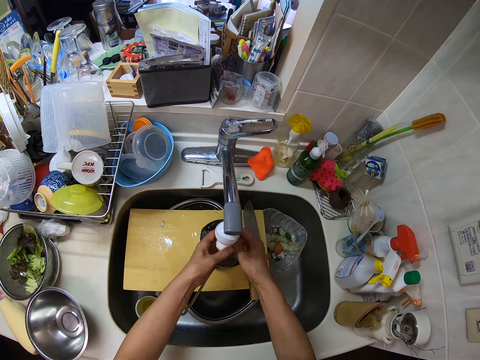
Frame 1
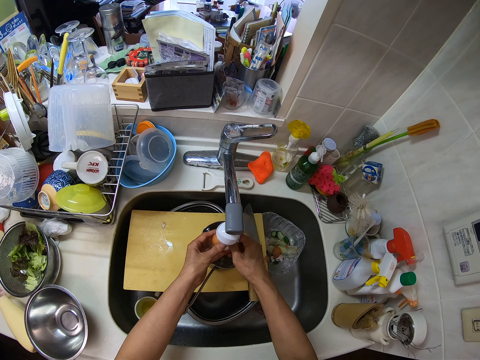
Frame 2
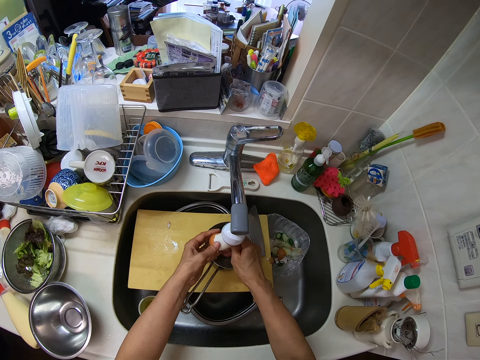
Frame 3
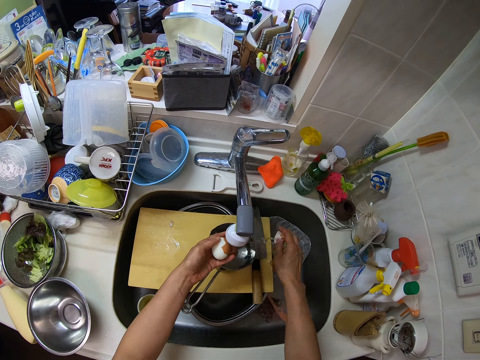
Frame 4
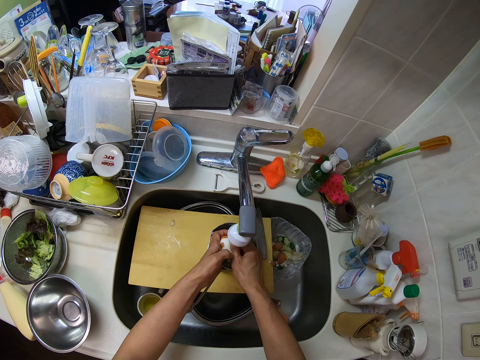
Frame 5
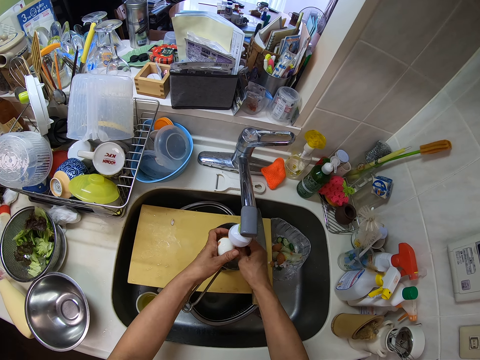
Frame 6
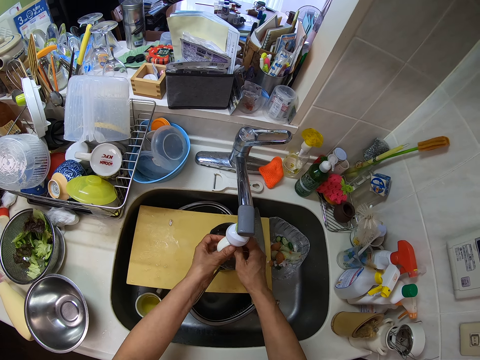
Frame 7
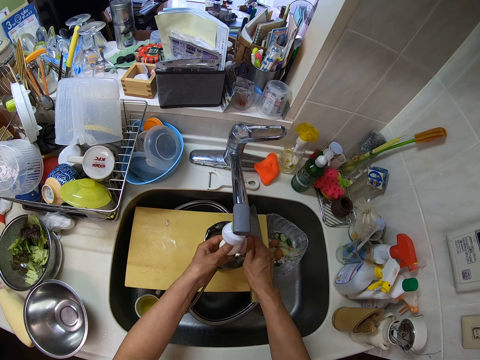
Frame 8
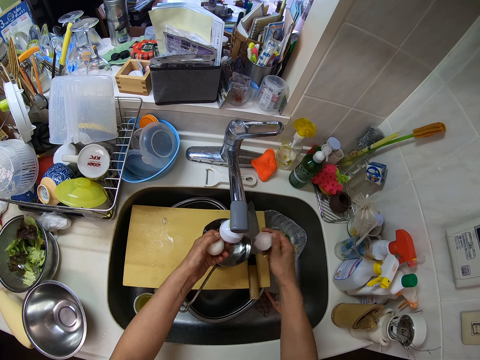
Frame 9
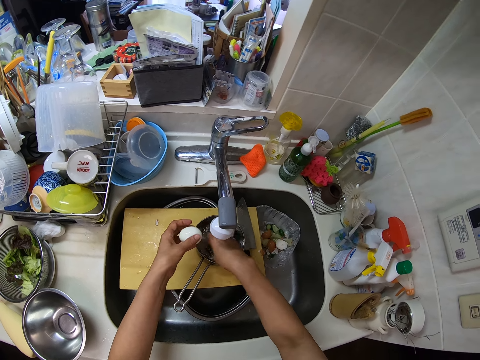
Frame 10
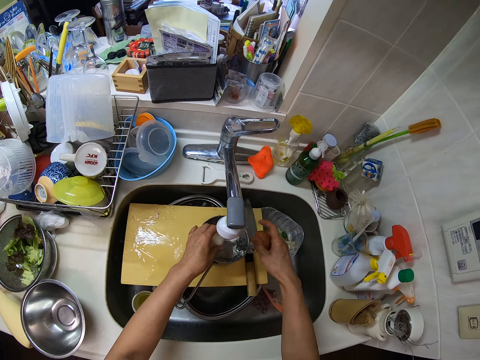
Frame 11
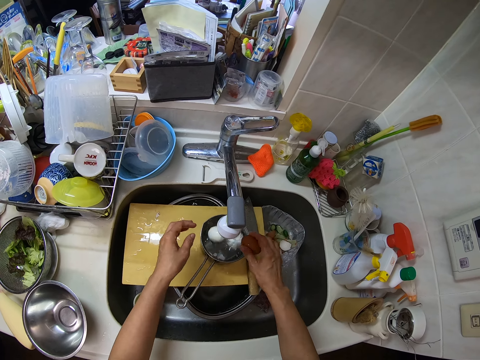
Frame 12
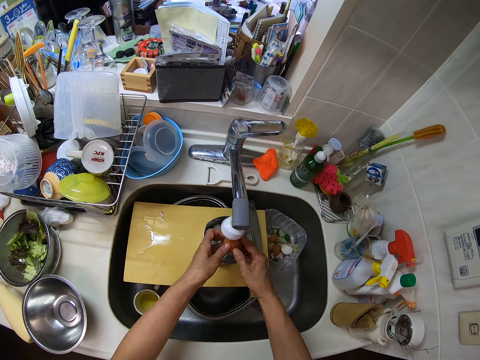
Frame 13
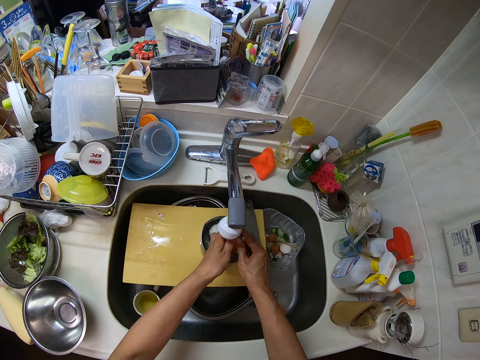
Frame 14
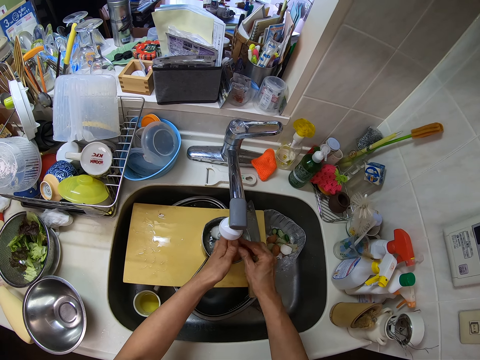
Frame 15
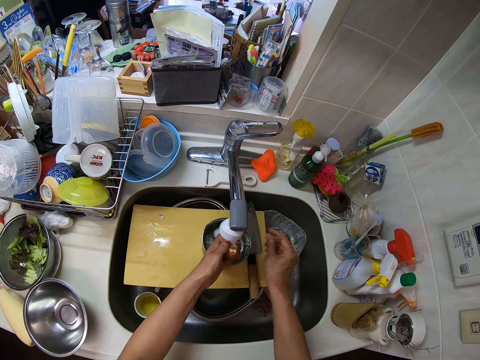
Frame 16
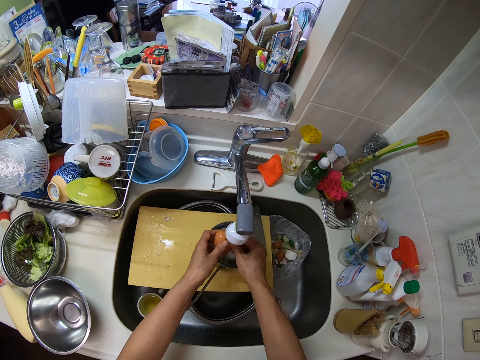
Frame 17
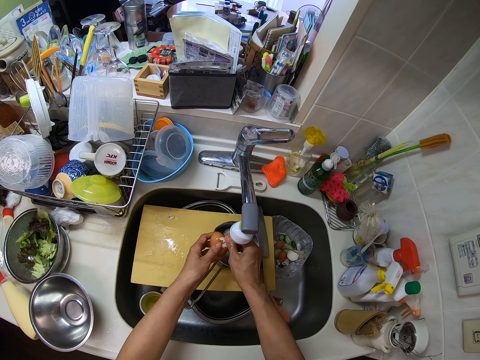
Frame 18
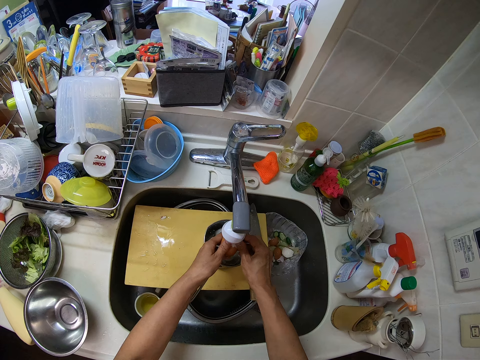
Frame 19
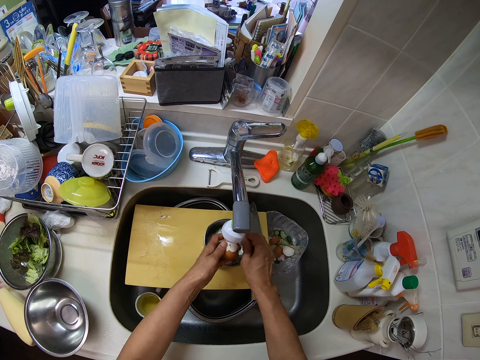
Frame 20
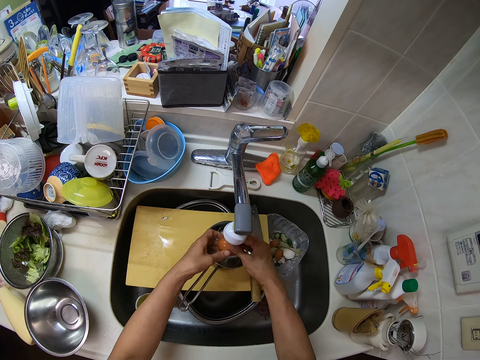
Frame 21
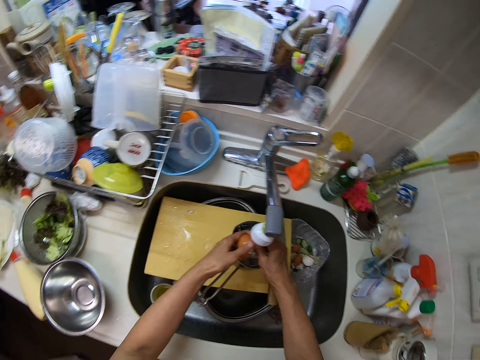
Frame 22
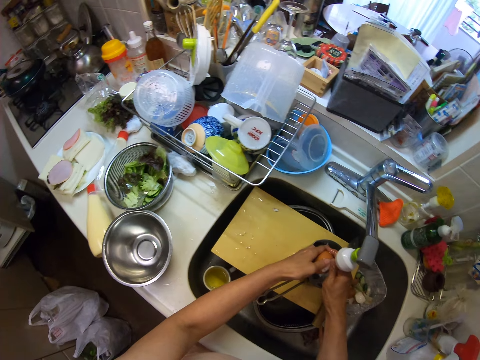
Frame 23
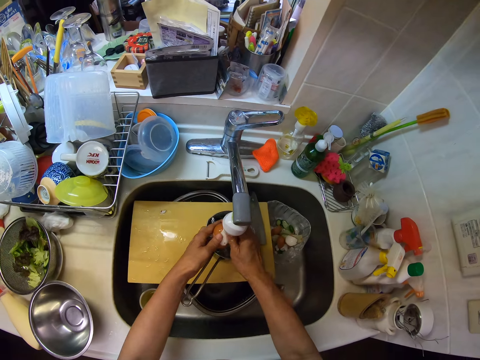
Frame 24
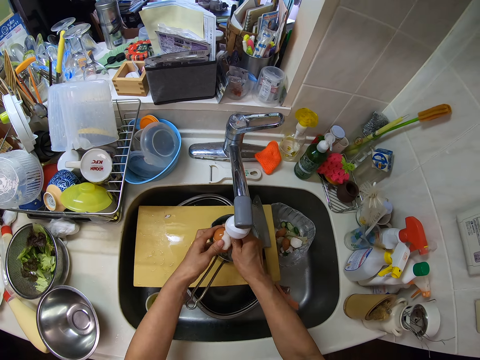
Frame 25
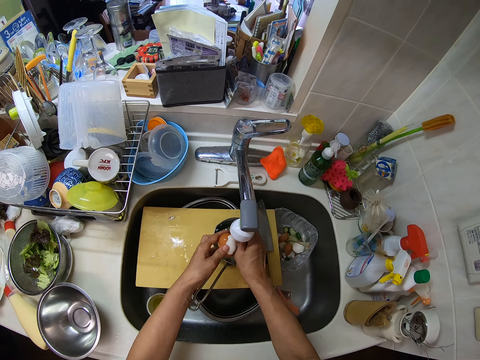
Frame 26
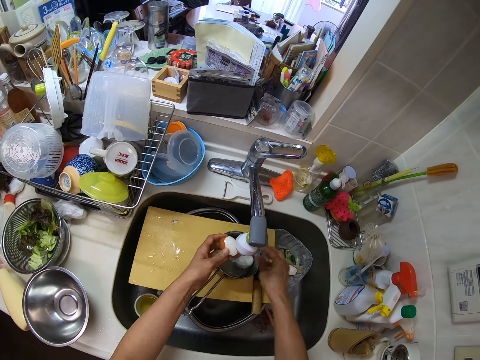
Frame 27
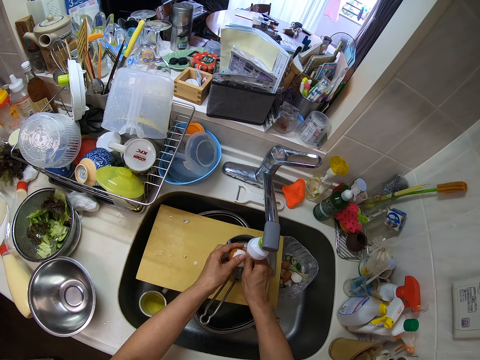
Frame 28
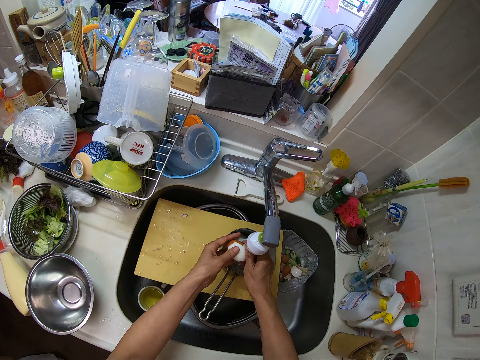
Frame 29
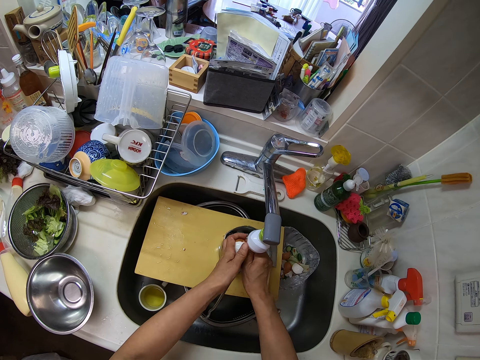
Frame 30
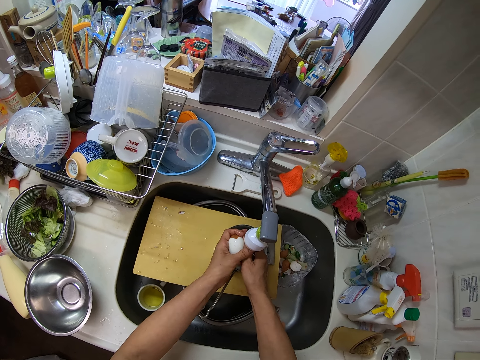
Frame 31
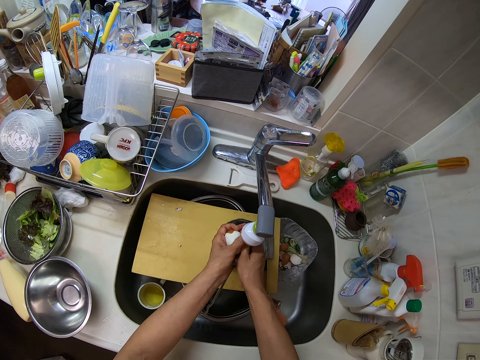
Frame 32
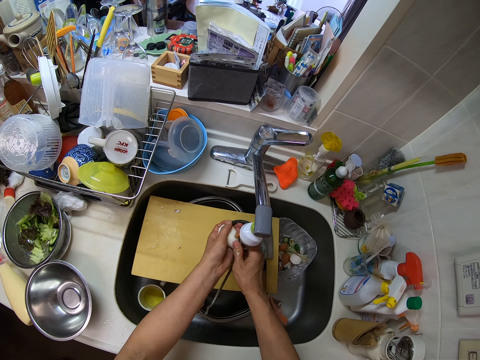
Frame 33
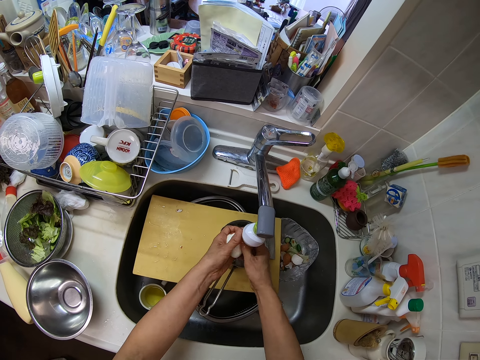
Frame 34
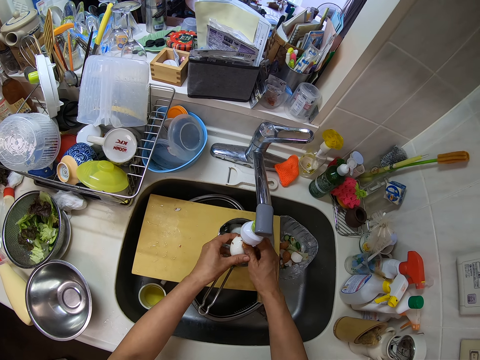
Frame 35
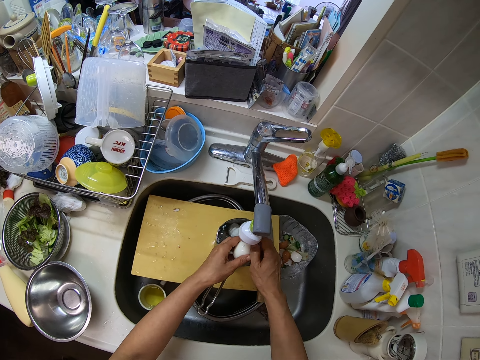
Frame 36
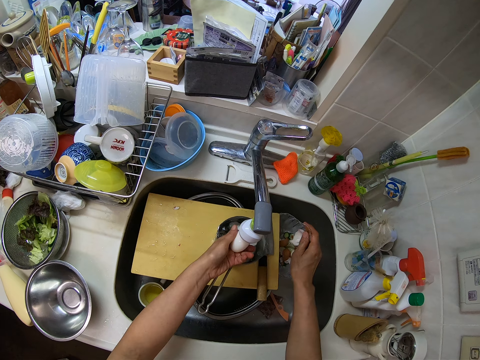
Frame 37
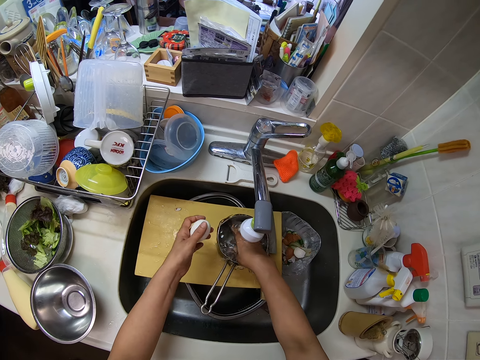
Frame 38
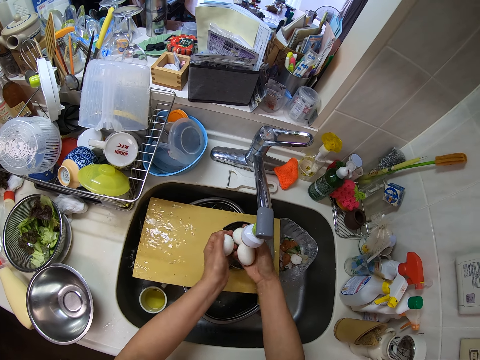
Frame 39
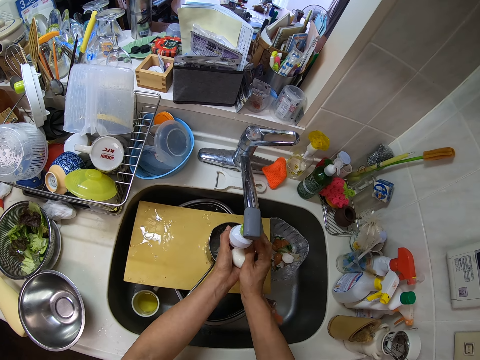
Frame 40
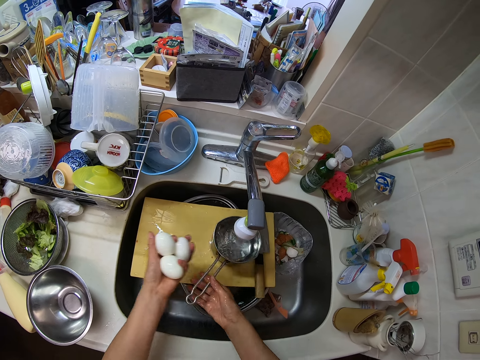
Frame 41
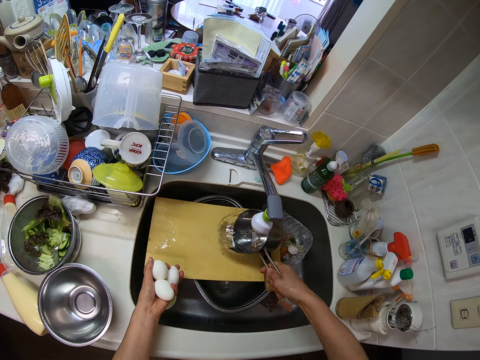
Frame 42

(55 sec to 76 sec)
The camera wearer turns off the sink faucet with his right hand. He removes the egg shell with his hands. He throws the egg shell into the sink with his right hand. He removes the egg shell with his hands. He peels the eggs. He throws the egg shell into the sink with his right hand. He picks up an egg from the bowl with his right hand. He puts the egg in his left hand into the bowl. He hits the egg on the tip of the bowl with his right hand. He removes the egg shell with his hands. He throws the egg shell into the sink with his right hand. He removes the egg shell with his hands. He throws the egg shell into the sink with his right hand. He removes the egg shell with his hands. He peels the egg. He throws the egg shell into the sink with his right hand. He removes the egg shell with his hands. He peels the egg. He peels the egg again. He throws the egg shell into the sink with his right hand. He peels the egg. He removes the eggs in the bowl with his right hand. He passes the eggs from his right hand to his left hand. He rinses the eggs. He pours the water in the bowl into the sink with his right hand.

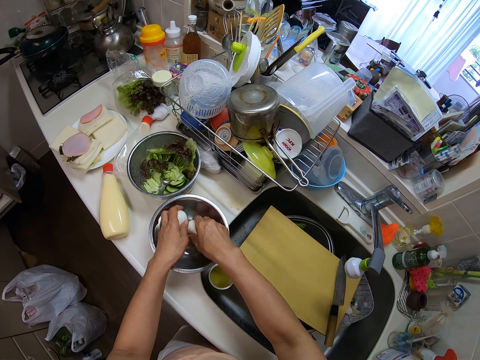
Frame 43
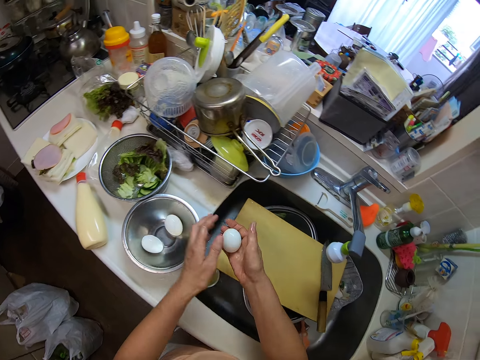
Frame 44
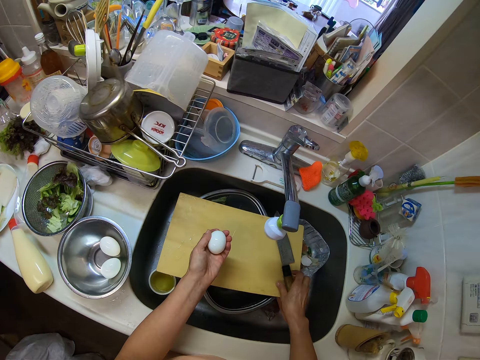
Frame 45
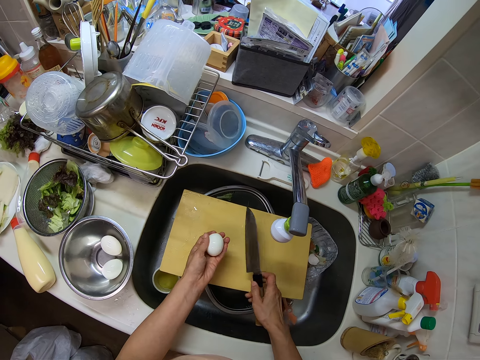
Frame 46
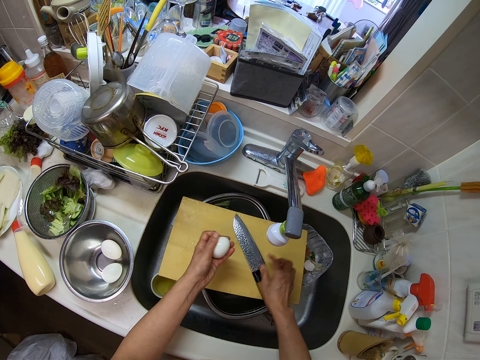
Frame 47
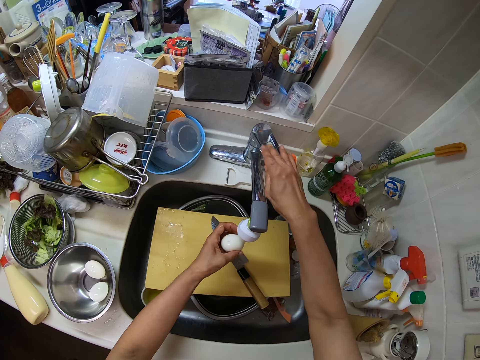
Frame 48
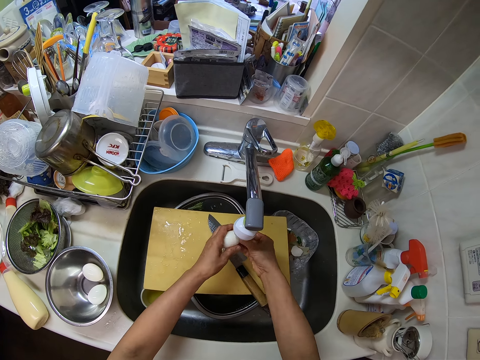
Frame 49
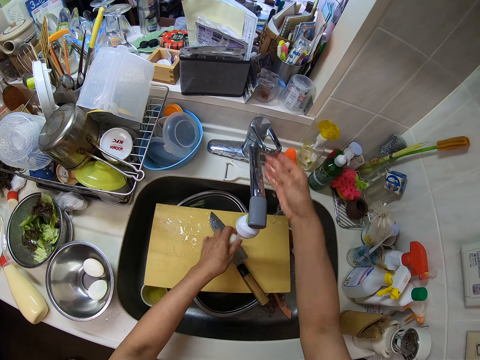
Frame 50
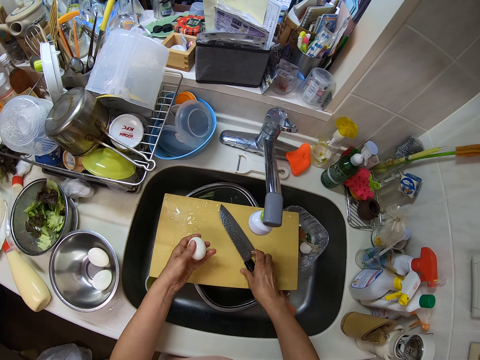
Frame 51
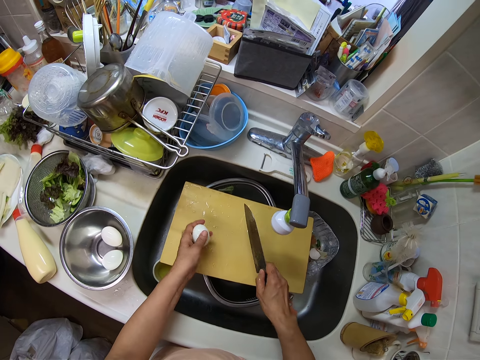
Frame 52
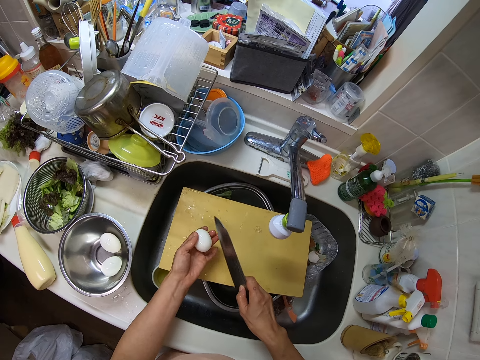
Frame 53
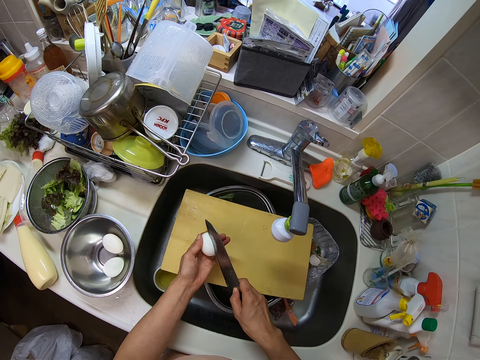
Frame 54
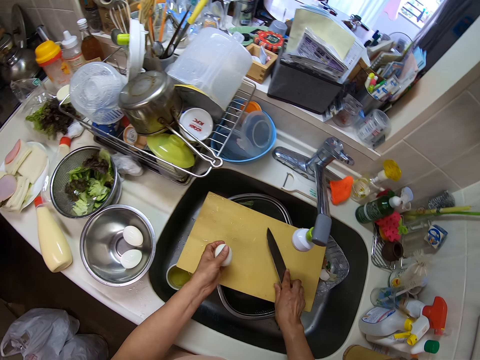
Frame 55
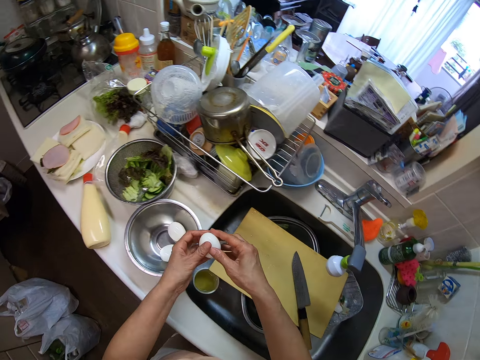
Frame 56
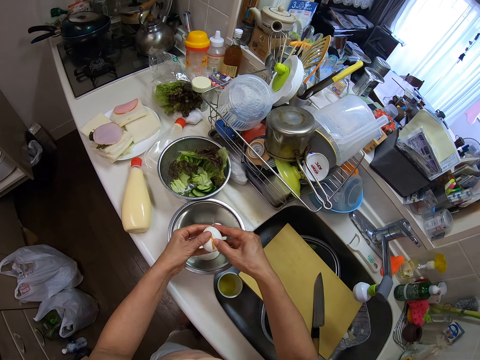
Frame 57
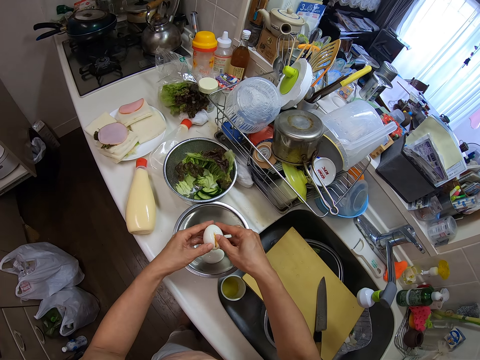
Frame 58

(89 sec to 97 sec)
The camera wearer puts eggs into the container with his hands. He passes an egg from his left hand to his right hand. He picks up a knife from the cutting board with his right hand. He drops the knife on the cutting board with his right hand. He moves the knife. He turns on the sink faucet with his right hand. He rinses the egg in the sink. He turns off the sink faucet with his right hand. He picks up the knife from the cutting board with his right hand. He holds the knife. He cuts the egg with the knife in his right hand. He drops the knife on the cutting board with his right hand. He removes the egg yolk from the egg white into the container with his hands.
